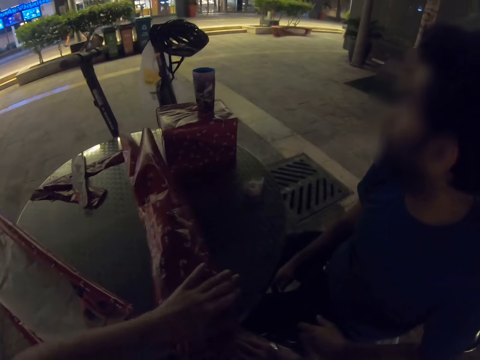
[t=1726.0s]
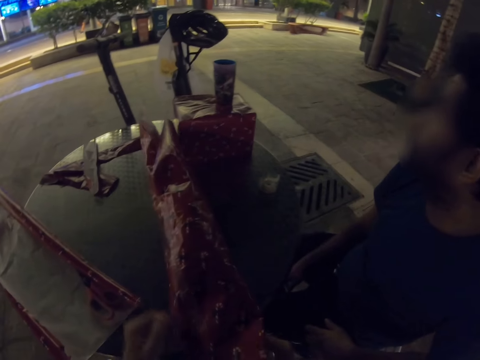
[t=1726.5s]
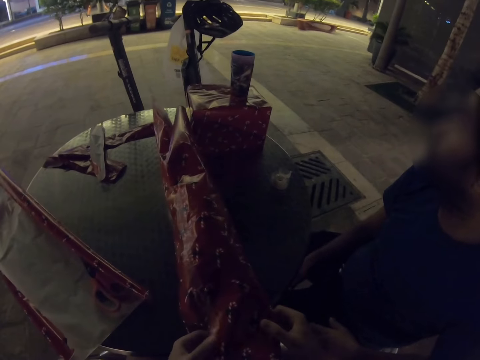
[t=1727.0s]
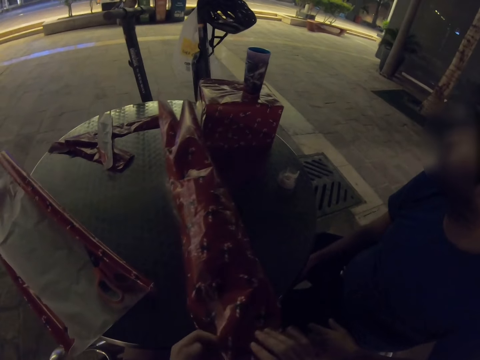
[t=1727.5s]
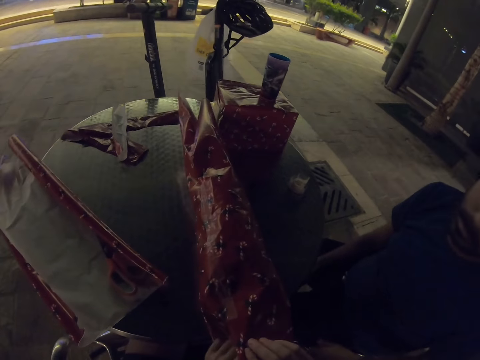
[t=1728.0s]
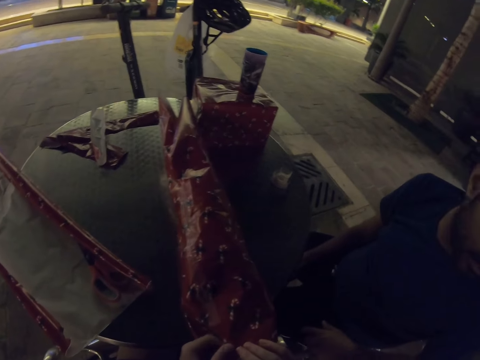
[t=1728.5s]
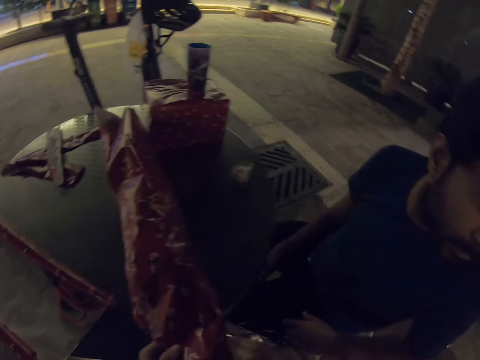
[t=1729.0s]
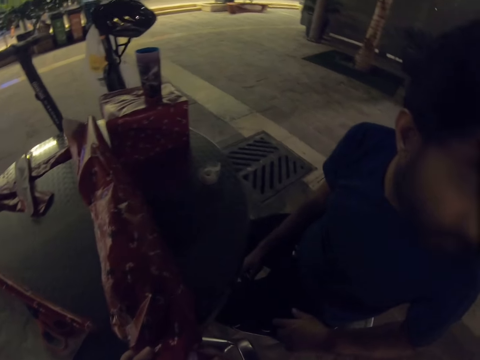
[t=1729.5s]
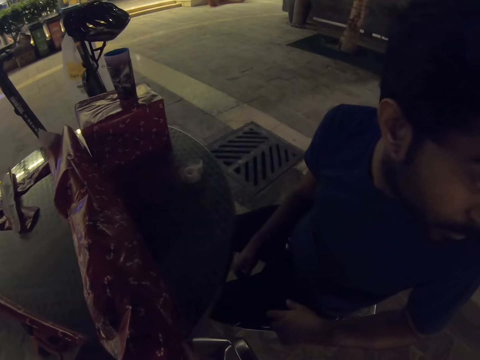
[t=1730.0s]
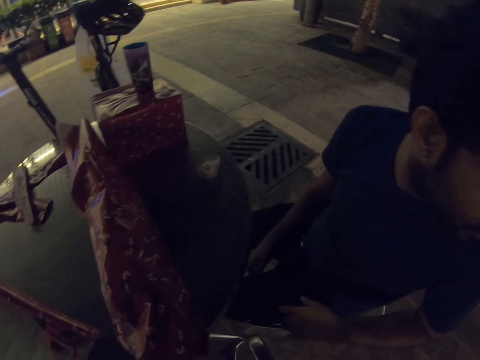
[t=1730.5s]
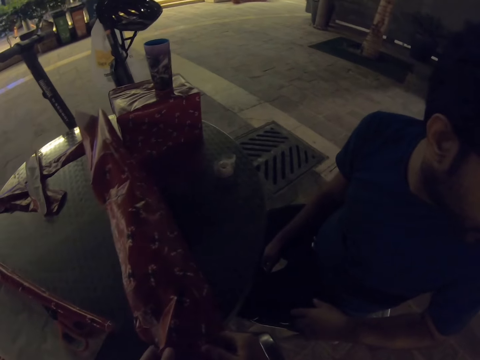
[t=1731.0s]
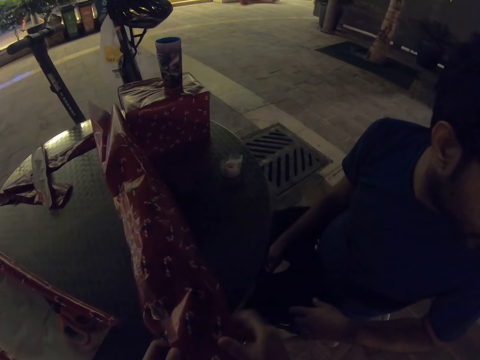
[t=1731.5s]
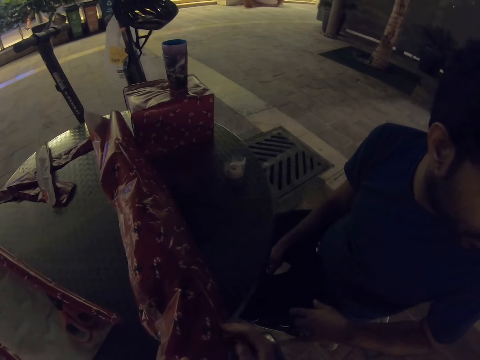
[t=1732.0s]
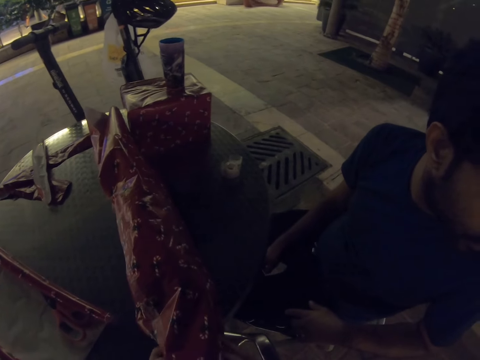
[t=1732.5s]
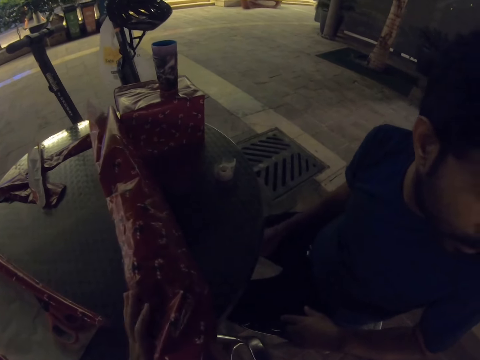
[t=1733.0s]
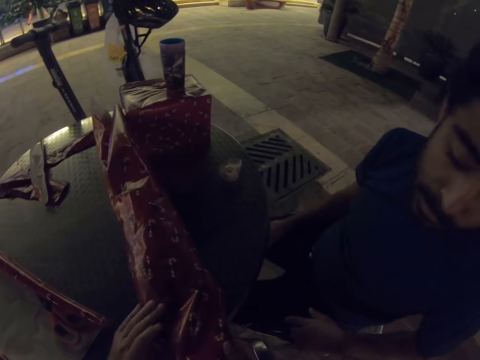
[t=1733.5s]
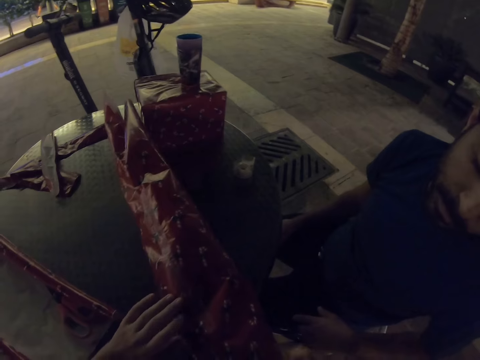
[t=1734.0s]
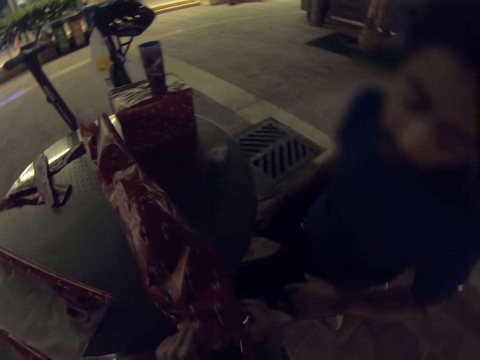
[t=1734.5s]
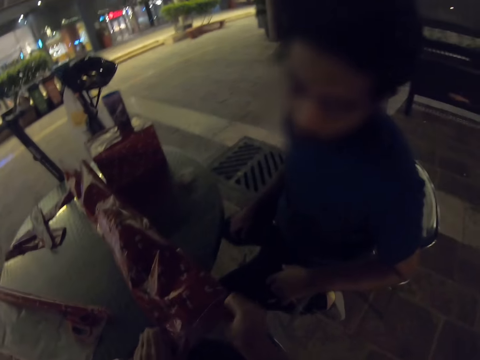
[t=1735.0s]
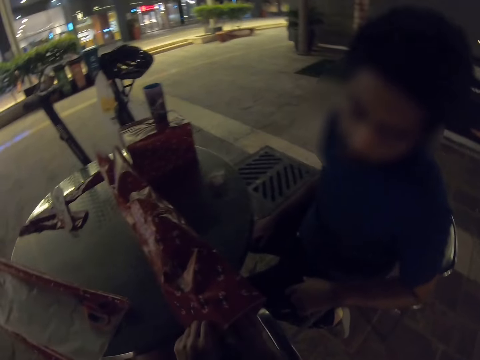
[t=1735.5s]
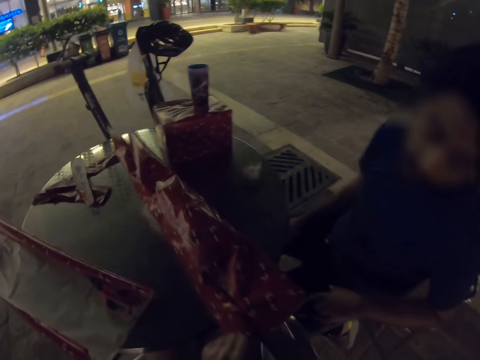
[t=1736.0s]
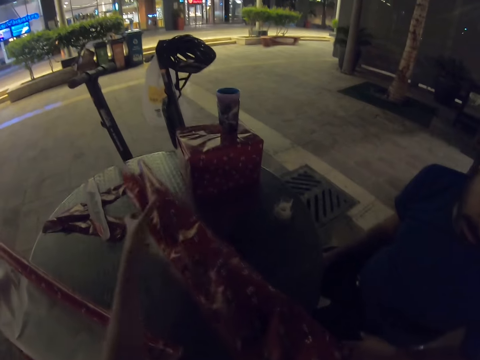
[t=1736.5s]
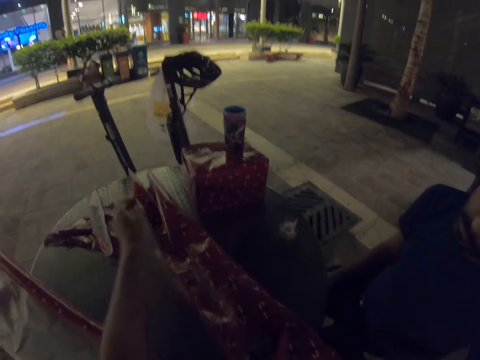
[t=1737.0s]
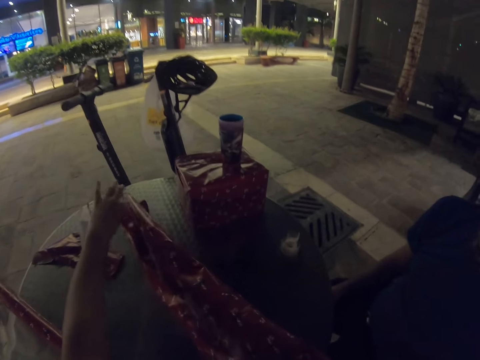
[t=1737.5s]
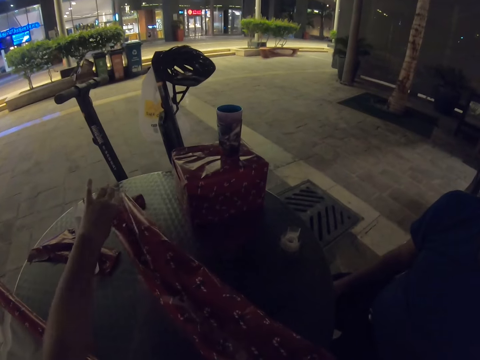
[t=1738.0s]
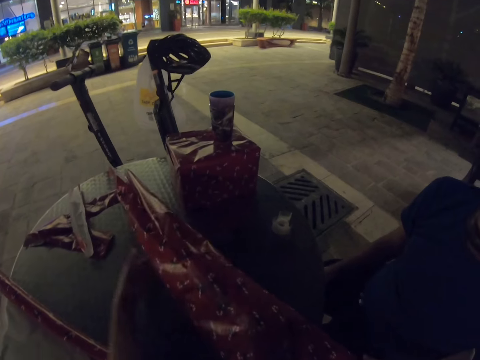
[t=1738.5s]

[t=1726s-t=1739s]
The camera wearer folds the gift wrapper.

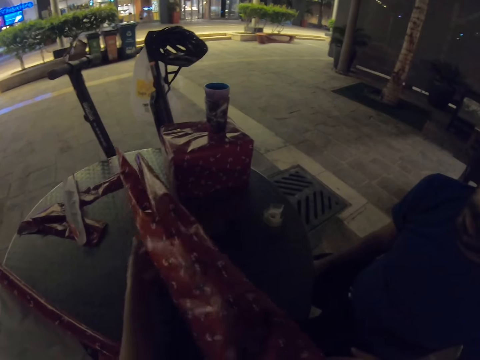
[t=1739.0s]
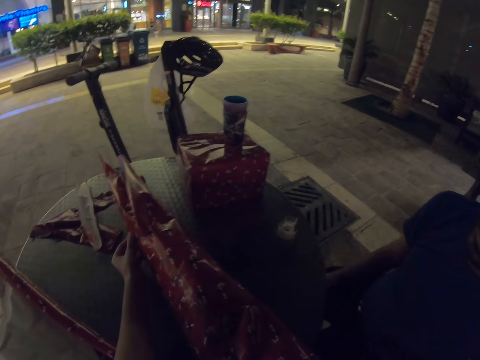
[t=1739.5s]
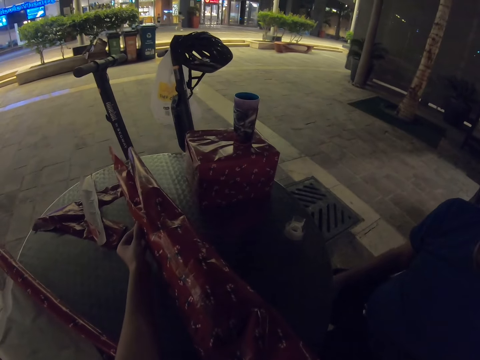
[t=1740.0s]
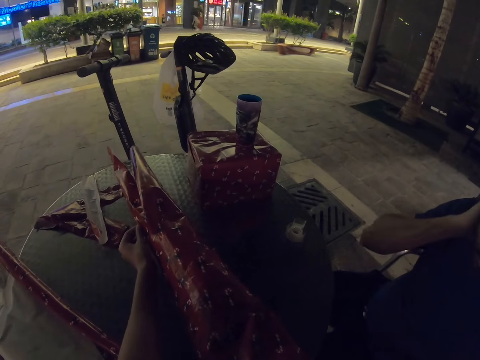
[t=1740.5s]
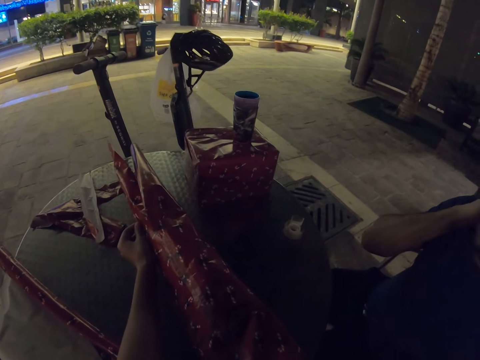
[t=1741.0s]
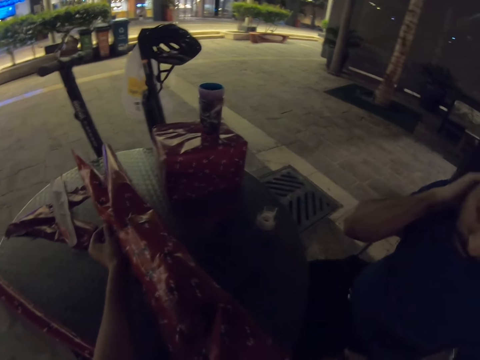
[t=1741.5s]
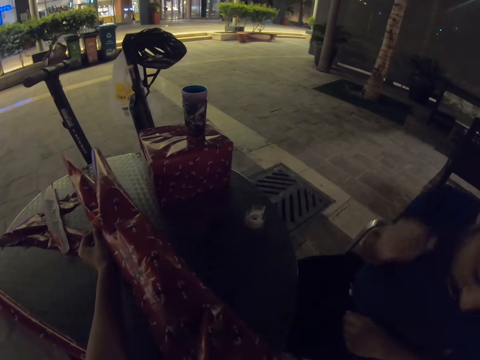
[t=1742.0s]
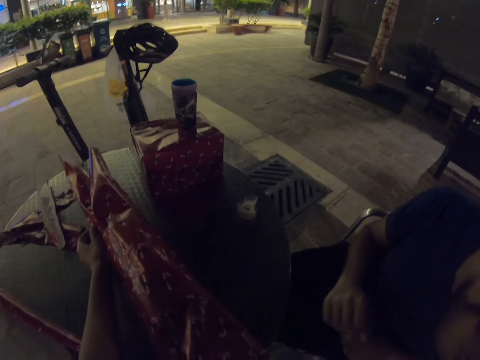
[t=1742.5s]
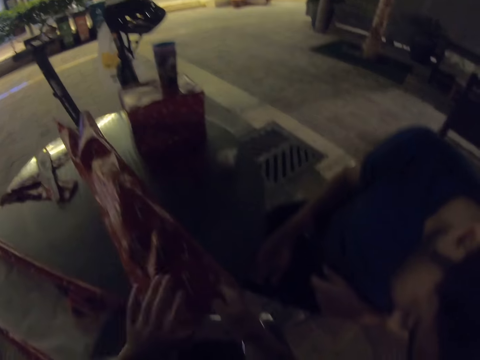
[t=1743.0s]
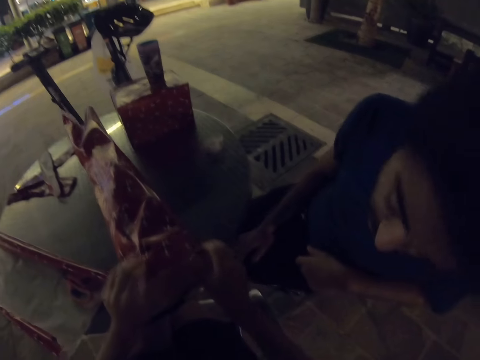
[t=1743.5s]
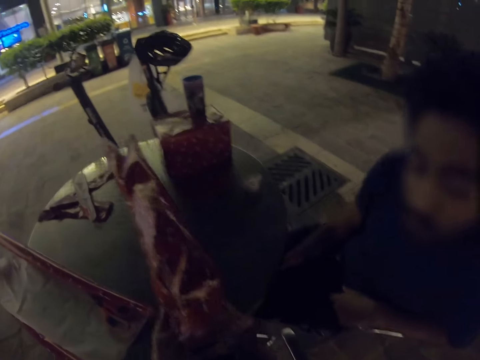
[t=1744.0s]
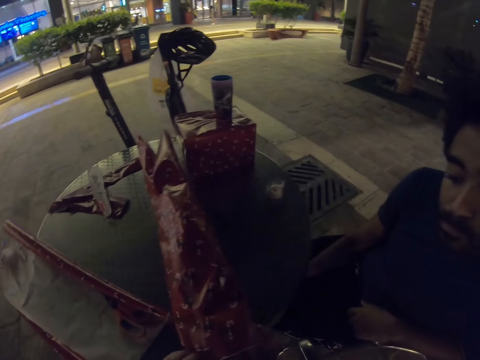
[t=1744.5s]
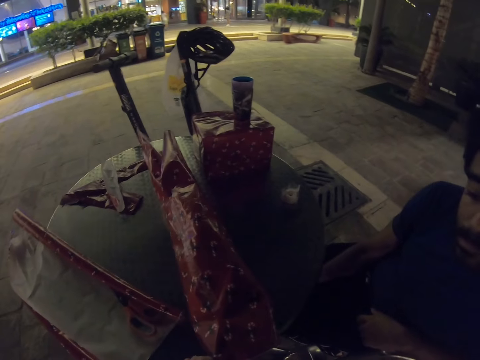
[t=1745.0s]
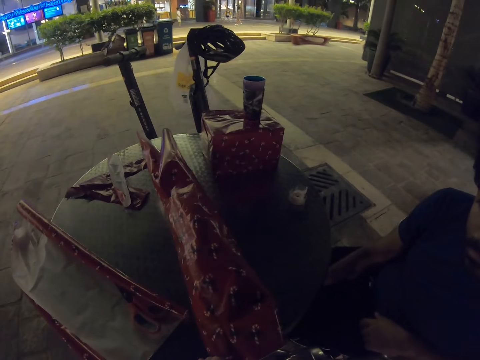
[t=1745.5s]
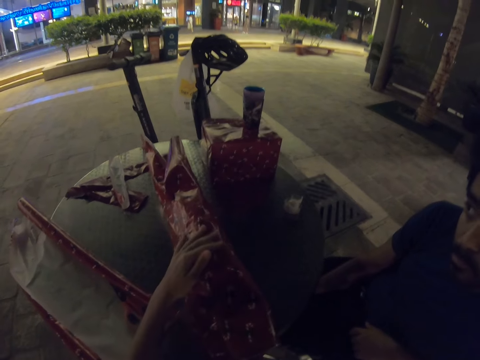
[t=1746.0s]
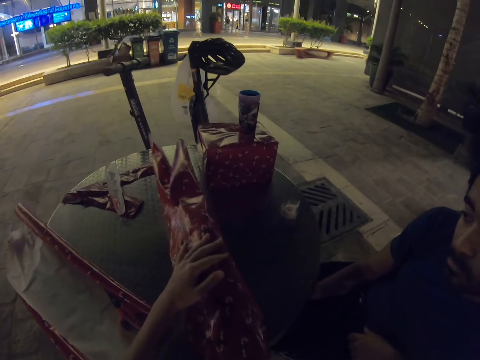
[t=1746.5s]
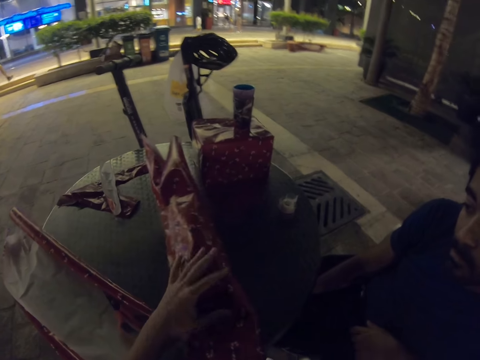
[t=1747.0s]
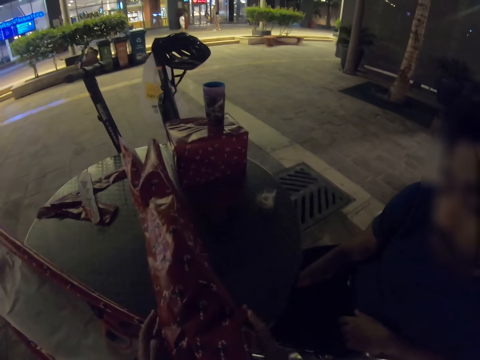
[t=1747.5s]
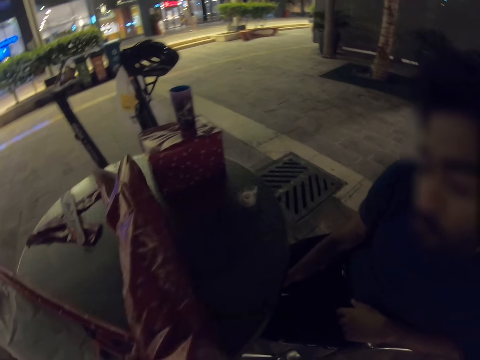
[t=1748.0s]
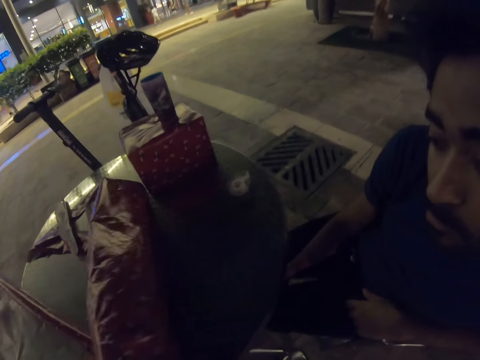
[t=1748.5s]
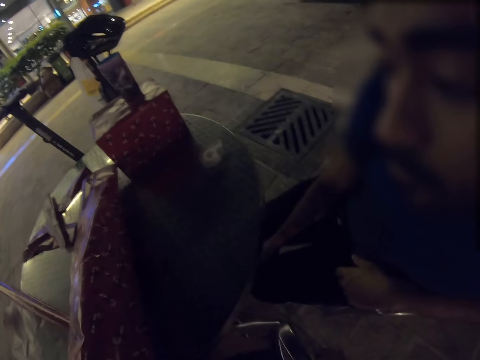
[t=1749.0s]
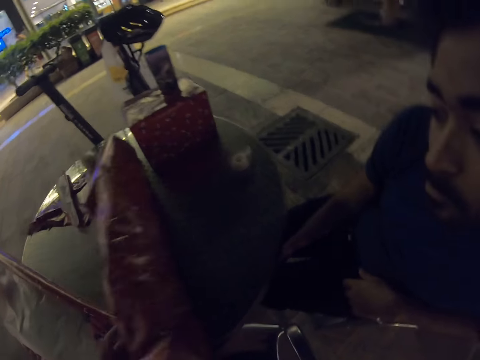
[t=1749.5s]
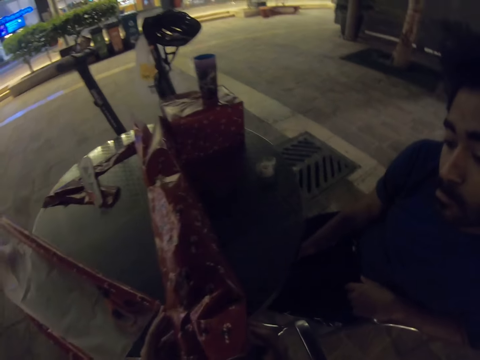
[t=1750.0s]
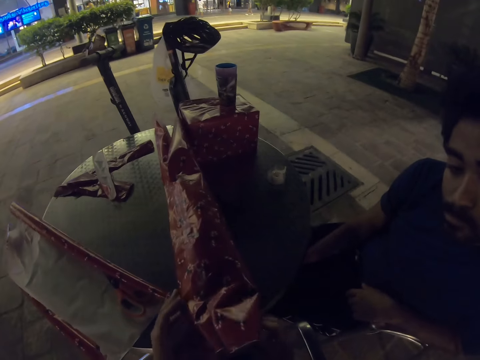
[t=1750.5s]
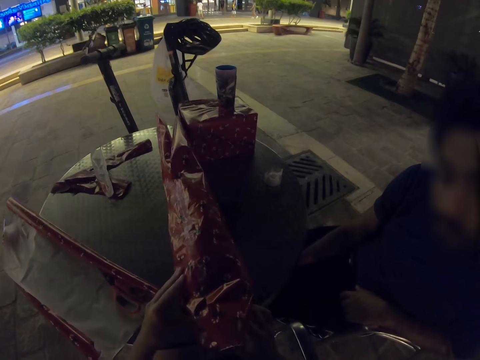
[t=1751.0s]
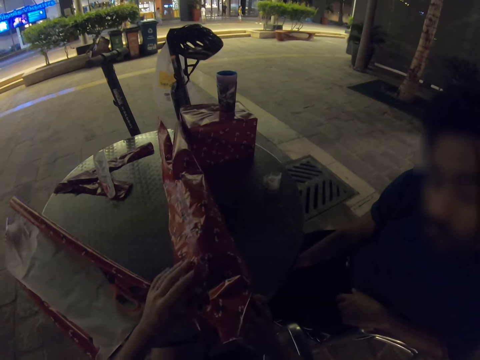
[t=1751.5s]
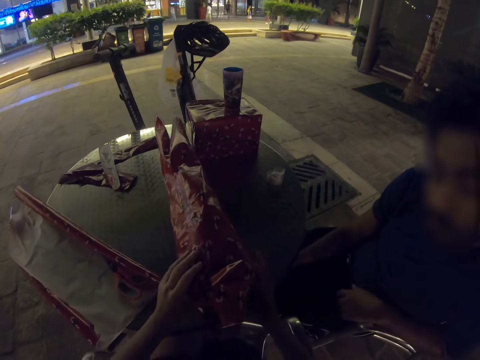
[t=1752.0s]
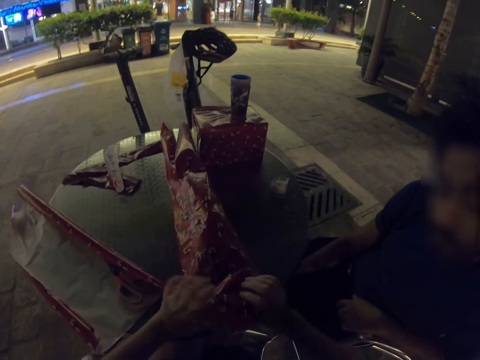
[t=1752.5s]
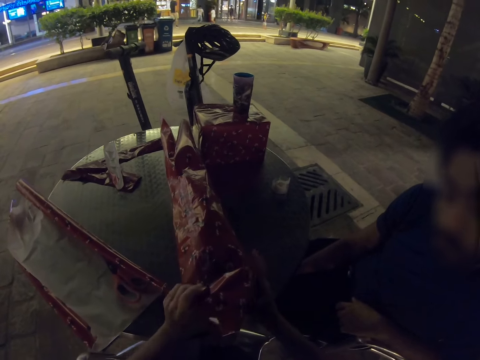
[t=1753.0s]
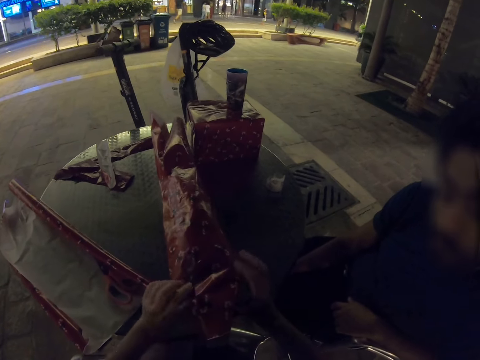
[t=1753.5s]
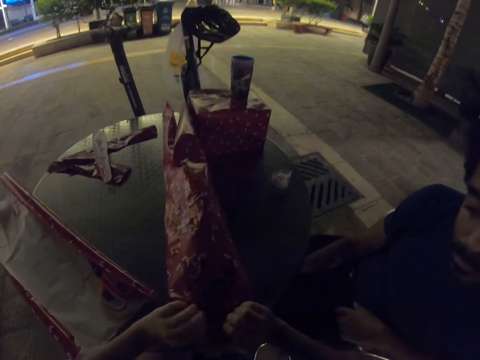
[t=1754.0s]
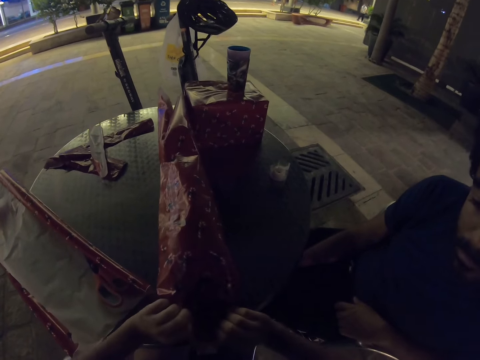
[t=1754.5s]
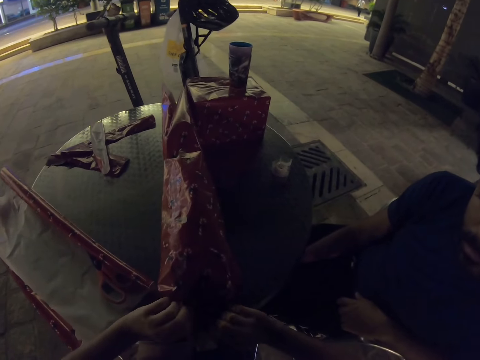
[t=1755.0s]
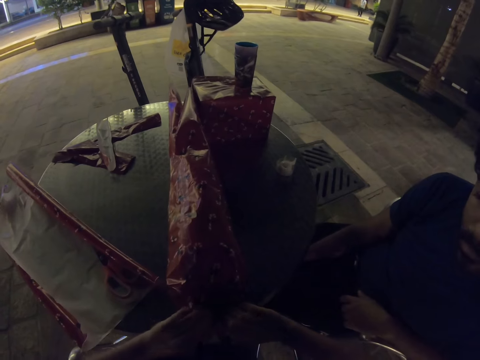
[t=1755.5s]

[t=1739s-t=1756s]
A man raises a hand. The camera wearer folds the gift wrapper.
